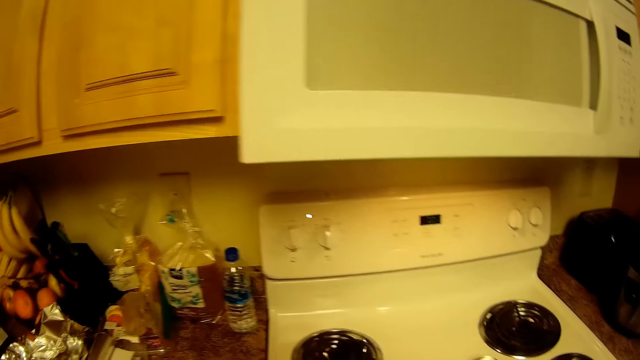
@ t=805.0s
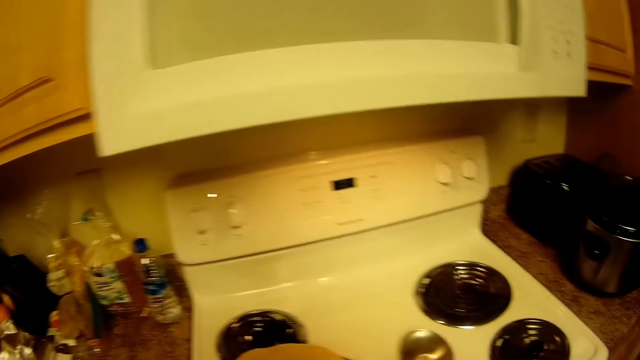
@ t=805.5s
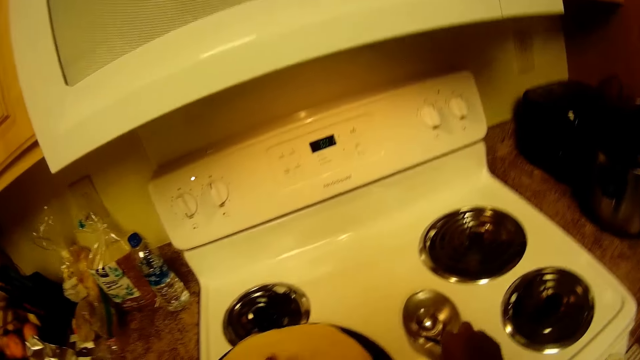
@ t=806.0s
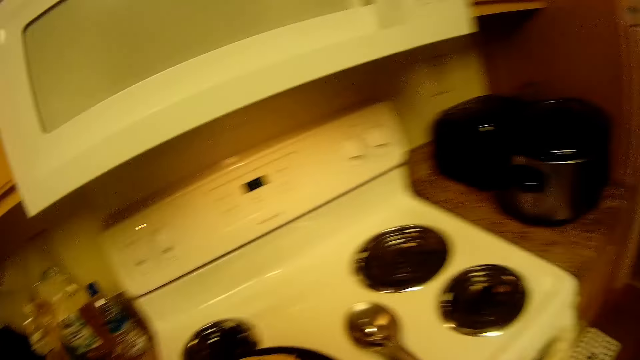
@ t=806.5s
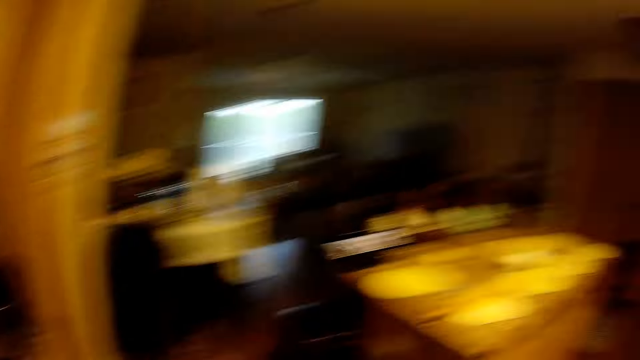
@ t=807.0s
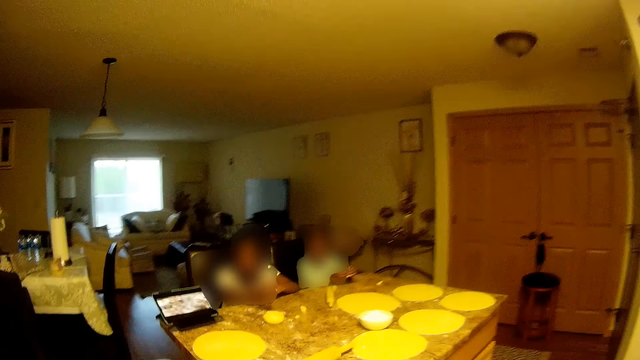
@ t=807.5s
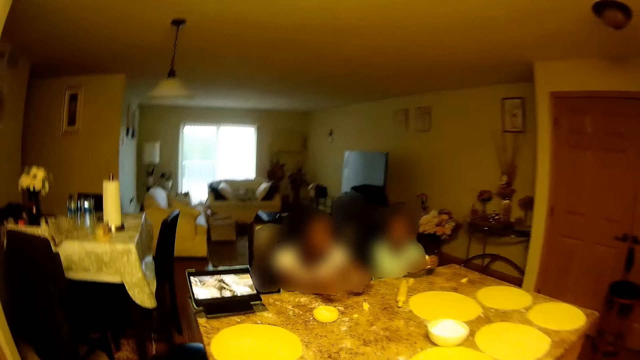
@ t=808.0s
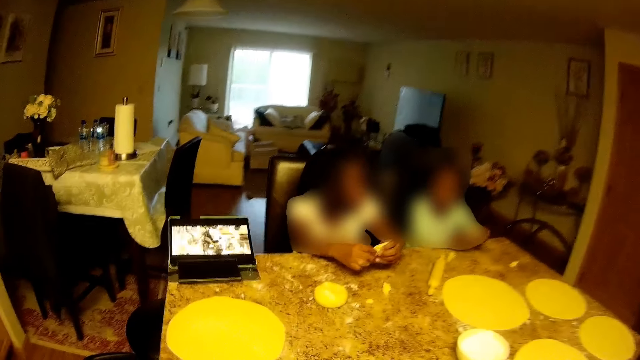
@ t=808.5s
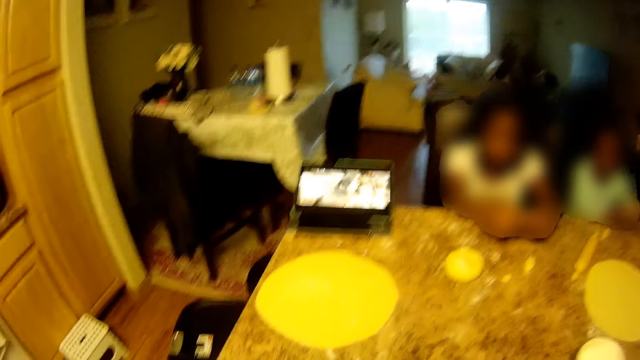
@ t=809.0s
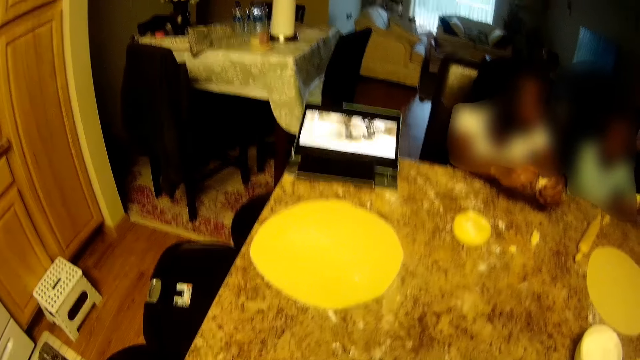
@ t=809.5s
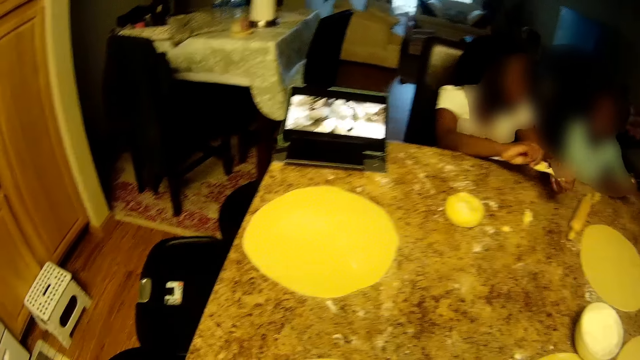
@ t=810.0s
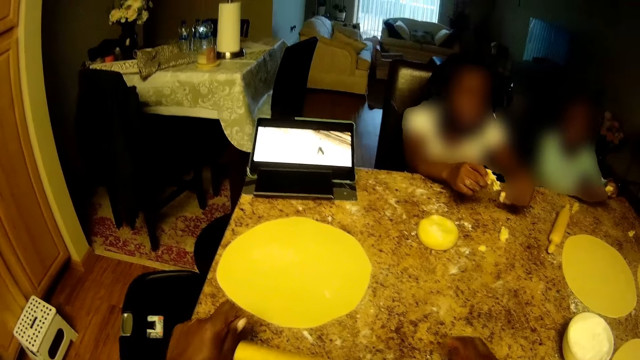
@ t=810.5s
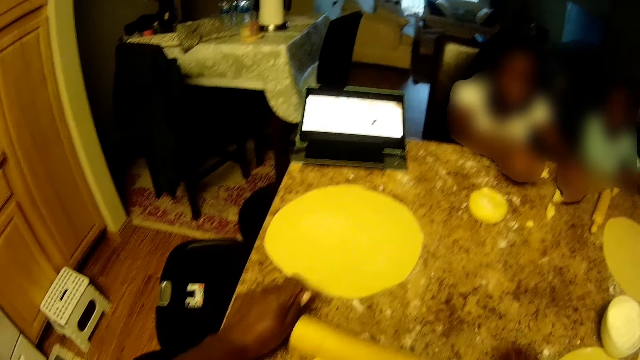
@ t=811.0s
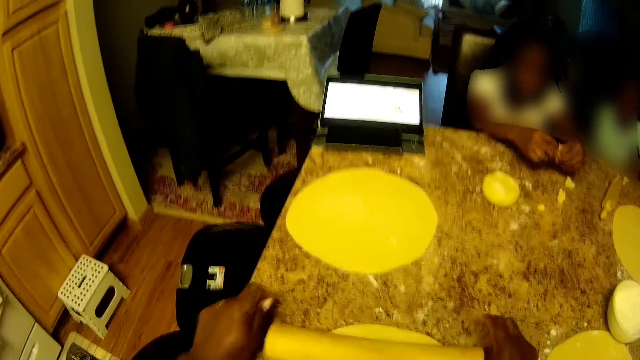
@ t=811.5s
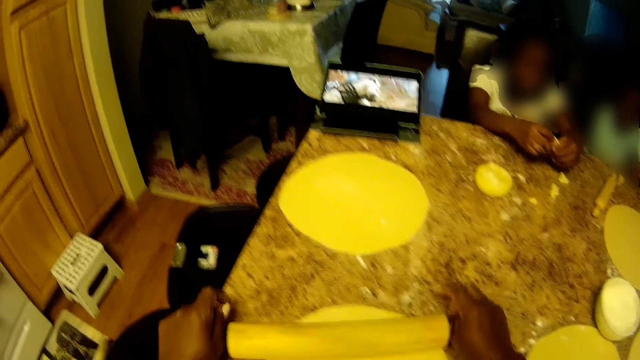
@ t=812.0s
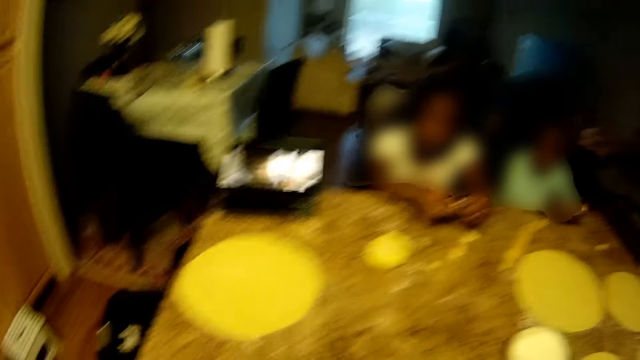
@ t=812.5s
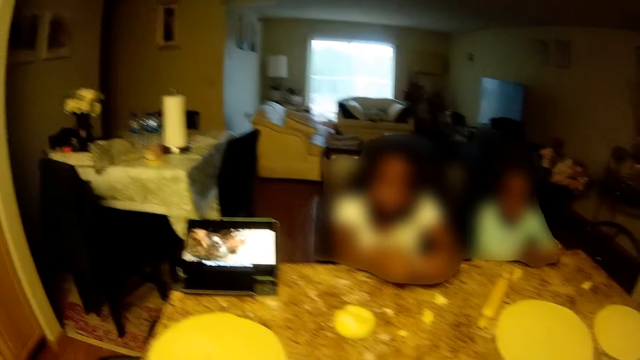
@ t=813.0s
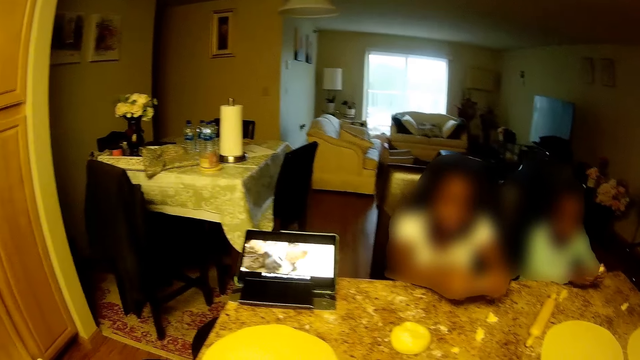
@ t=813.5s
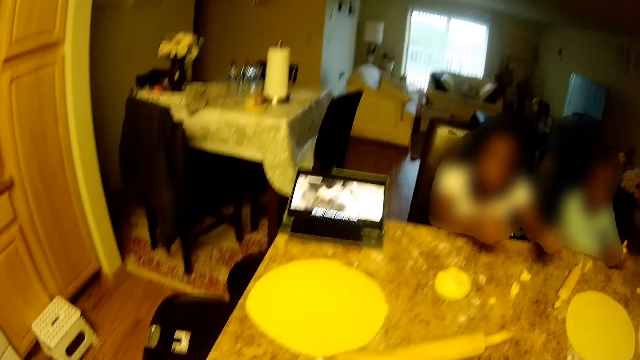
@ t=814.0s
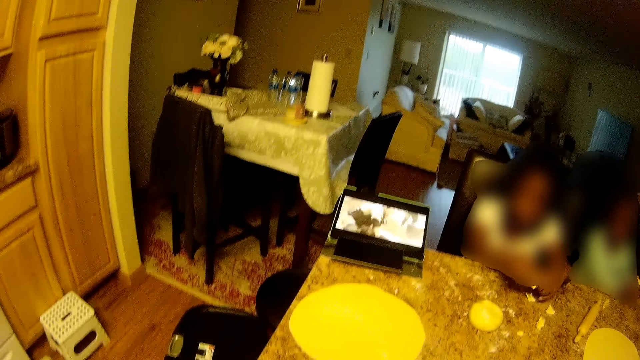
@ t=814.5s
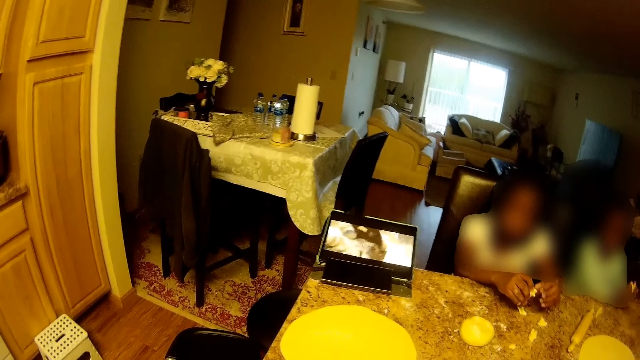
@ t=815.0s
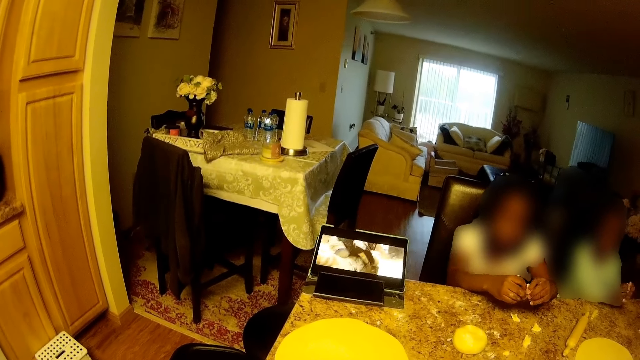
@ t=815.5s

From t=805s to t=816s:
The camera wearer places the spoon in her right hand on the gas cooker. She moves close to the table. A girl adjusts the dough in her hand with both hands. The camera wearer rolls the rolling pin in her hands on the dough on the tiled table.

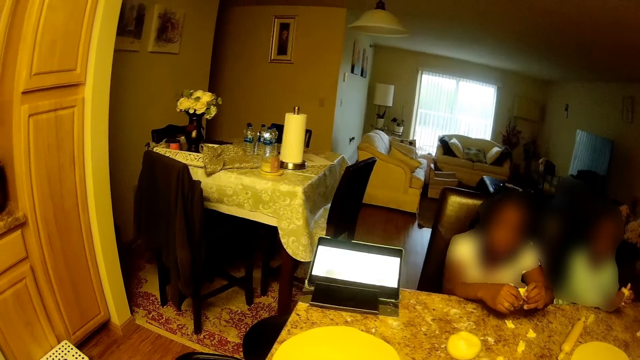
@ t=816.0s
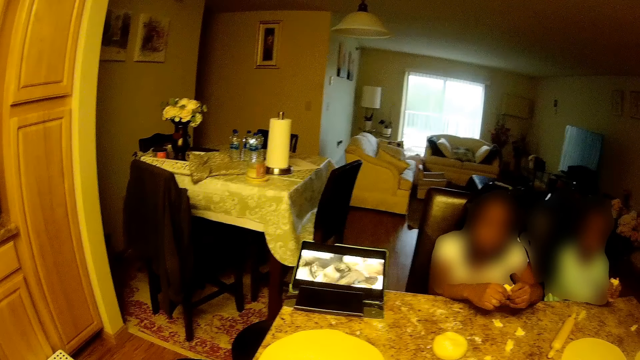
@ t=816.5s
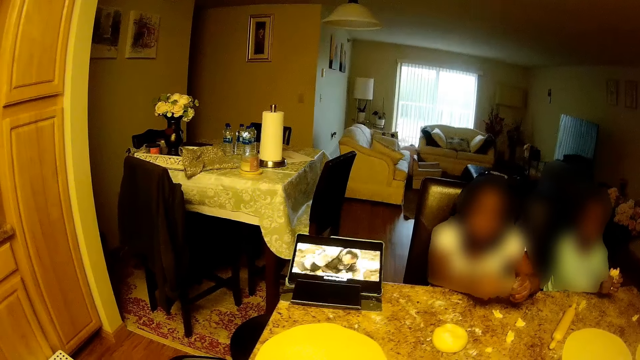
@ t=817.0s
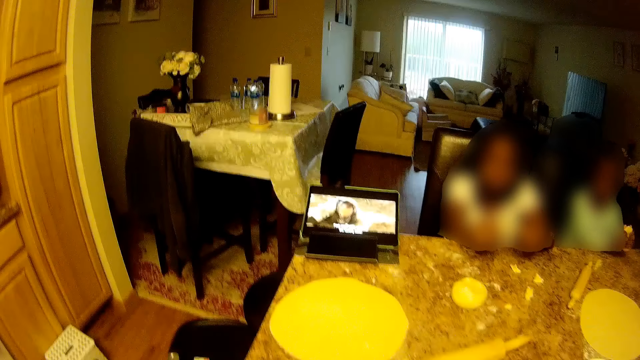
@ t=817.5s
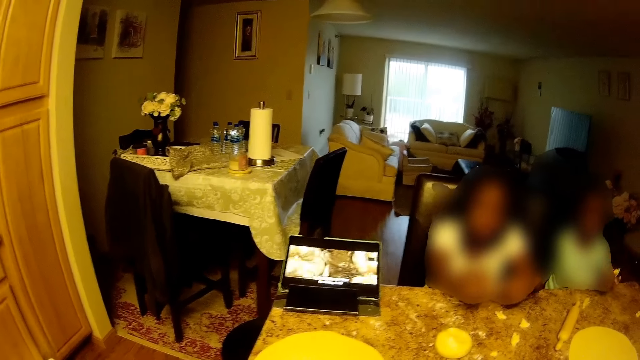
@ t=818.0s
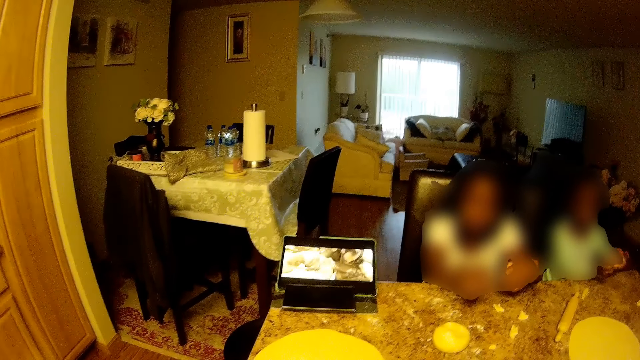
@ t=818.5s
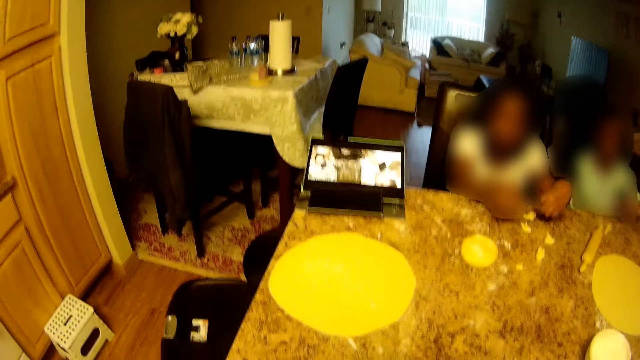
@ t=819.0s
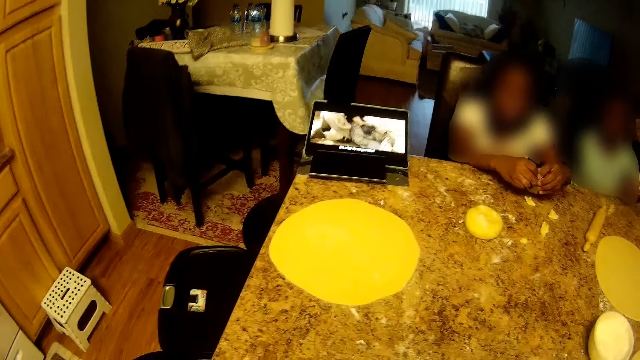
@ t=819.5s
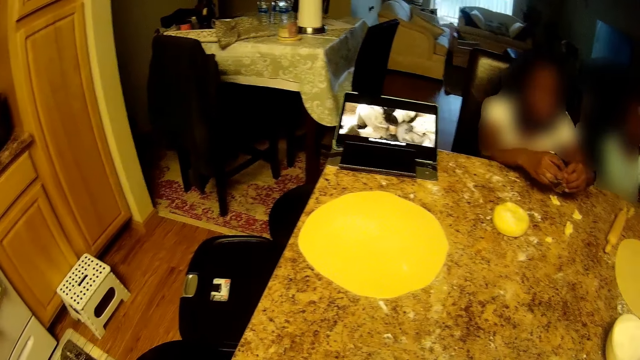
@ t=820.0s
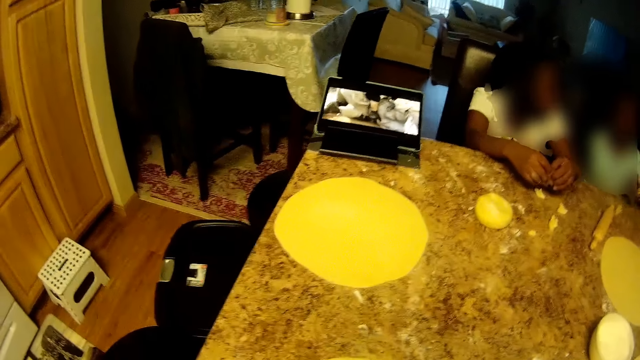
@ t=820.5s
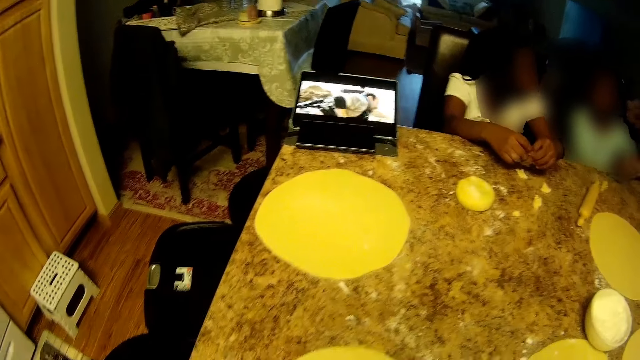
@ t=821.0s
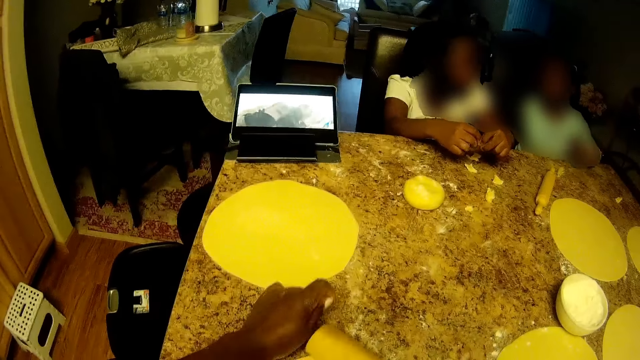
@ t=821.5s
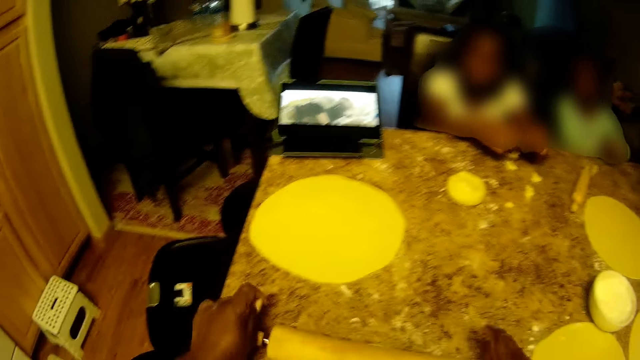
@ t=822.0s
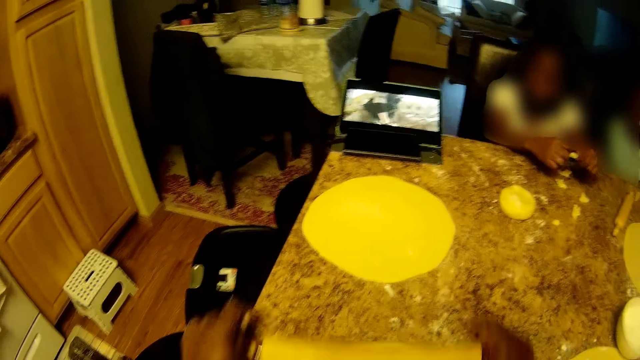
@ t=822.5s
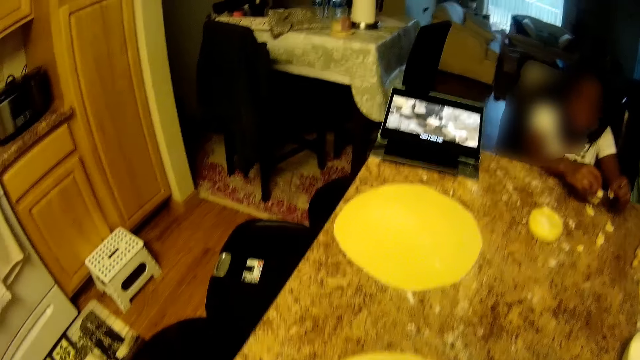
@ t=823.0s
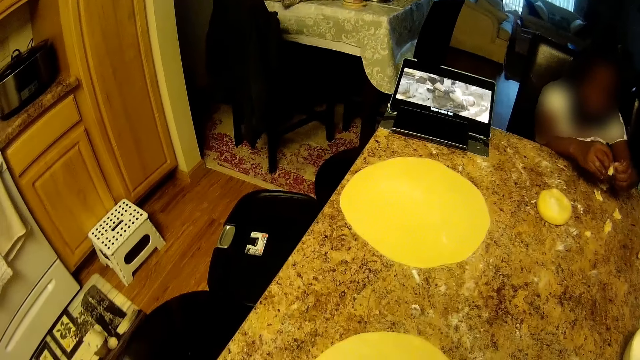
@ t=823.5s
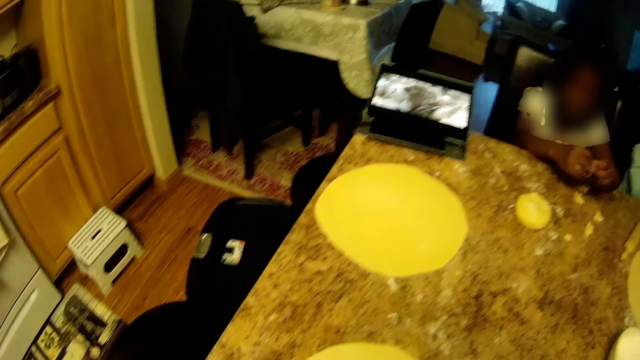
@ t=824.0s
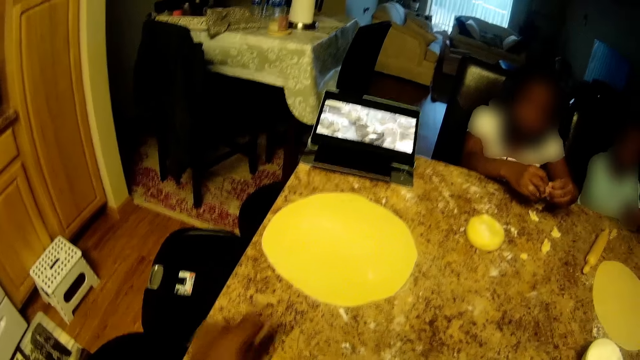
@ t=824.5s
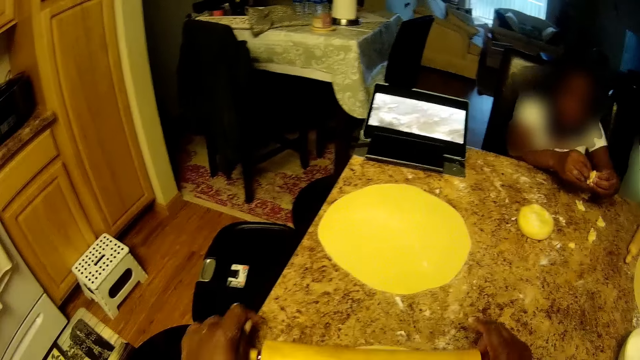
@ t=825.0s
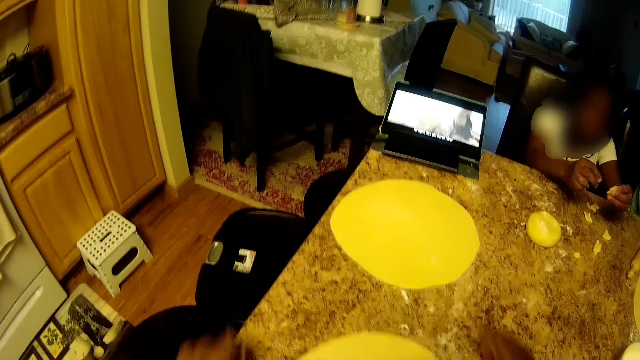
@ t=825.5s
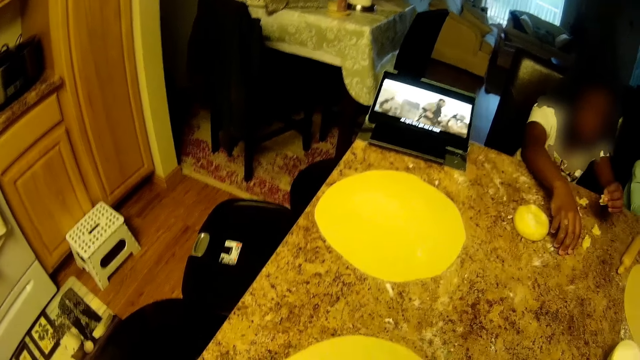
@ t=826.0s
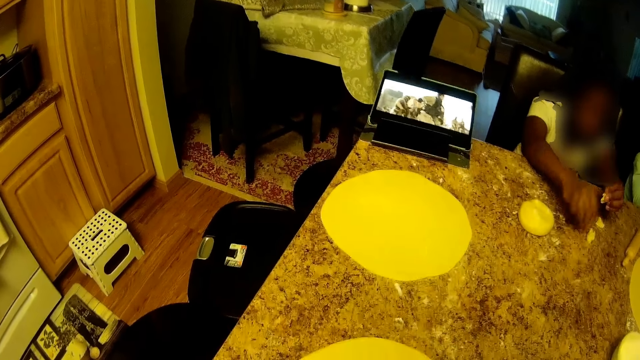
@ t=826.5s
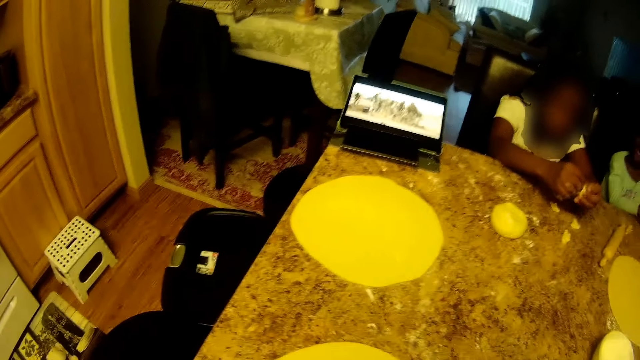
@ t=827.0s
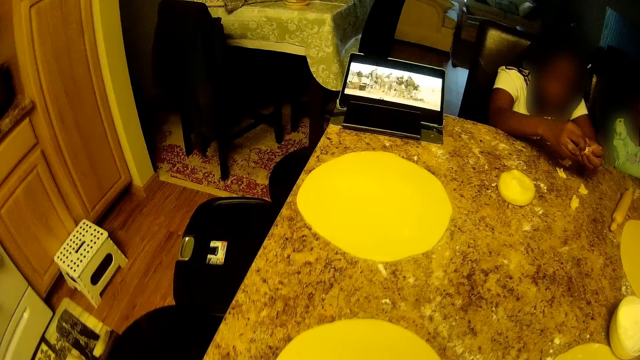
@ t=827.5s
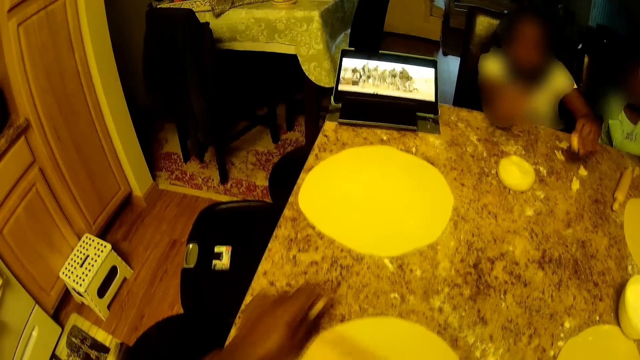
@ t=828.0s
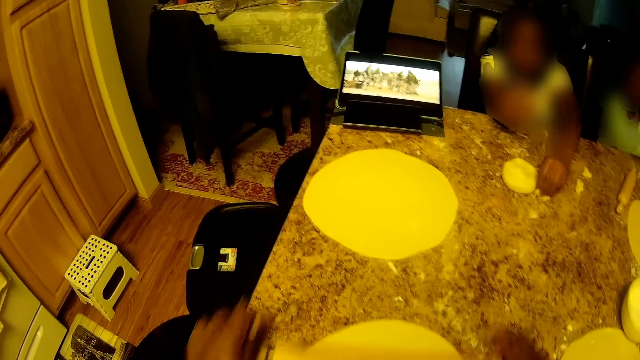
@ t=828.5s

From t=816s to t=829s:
A girl adjusts the dough in her hand with both hands. Another girl and the first girl converse at the tiled table. A third girl picks up a flour crumb on the table with her right hand.
